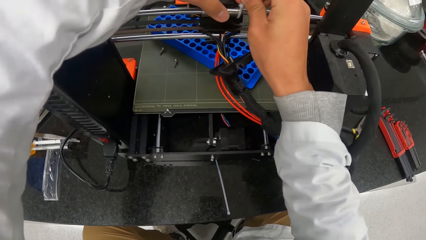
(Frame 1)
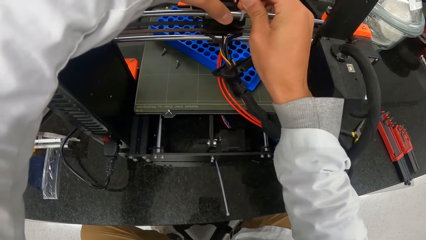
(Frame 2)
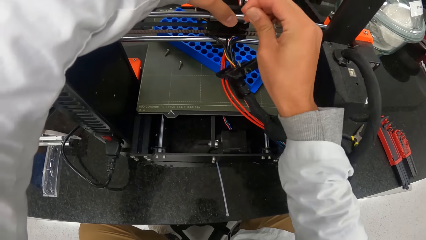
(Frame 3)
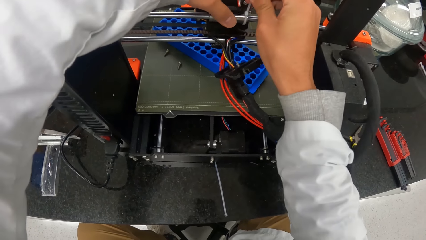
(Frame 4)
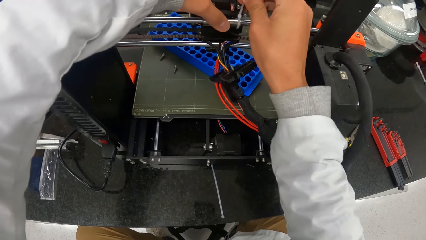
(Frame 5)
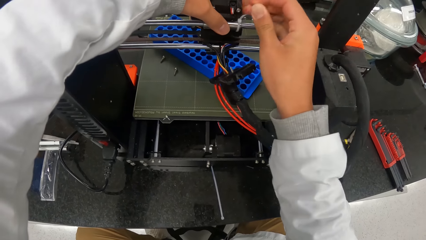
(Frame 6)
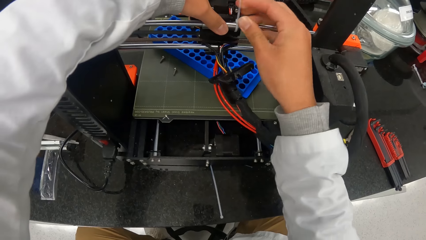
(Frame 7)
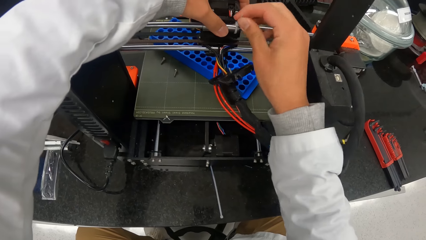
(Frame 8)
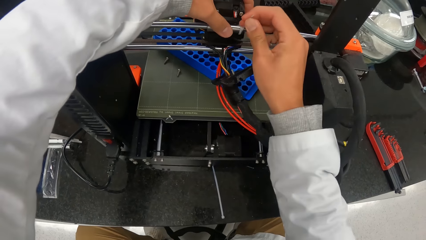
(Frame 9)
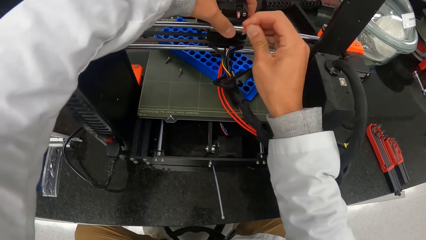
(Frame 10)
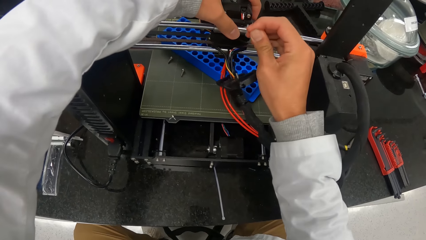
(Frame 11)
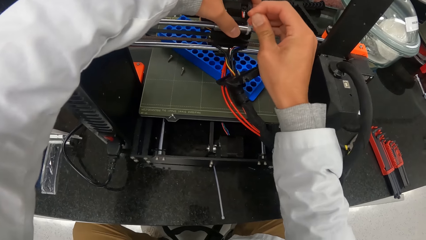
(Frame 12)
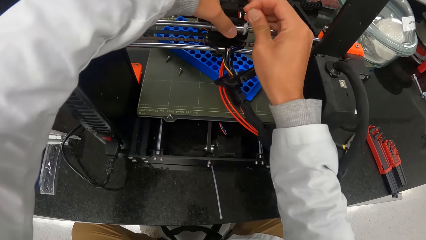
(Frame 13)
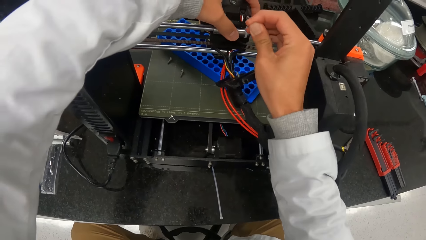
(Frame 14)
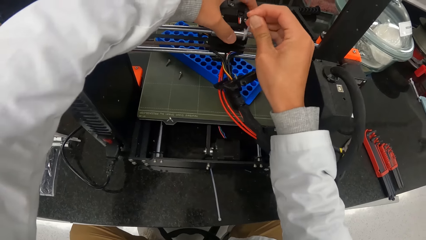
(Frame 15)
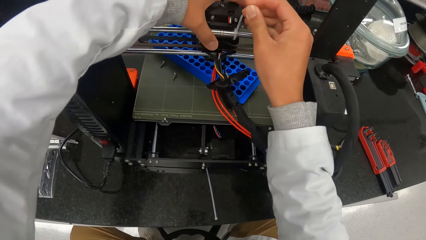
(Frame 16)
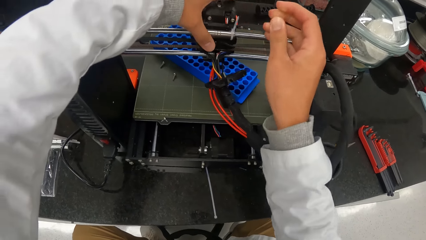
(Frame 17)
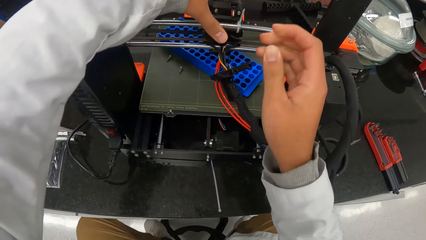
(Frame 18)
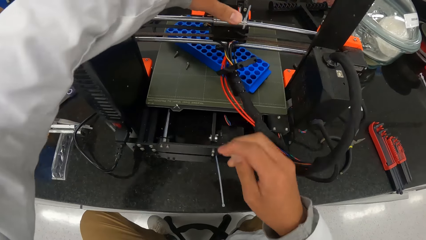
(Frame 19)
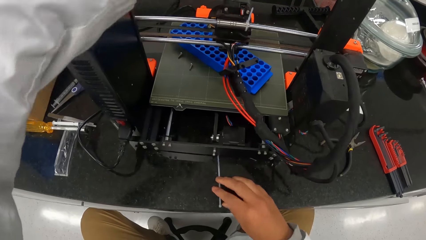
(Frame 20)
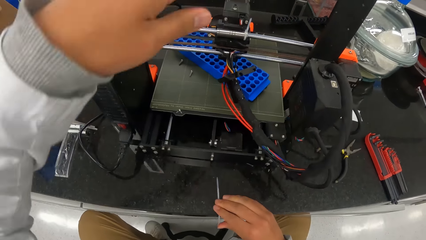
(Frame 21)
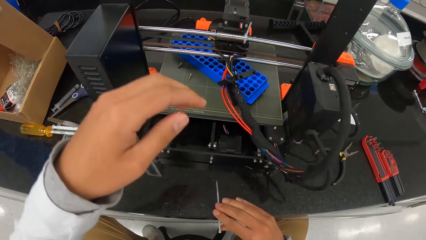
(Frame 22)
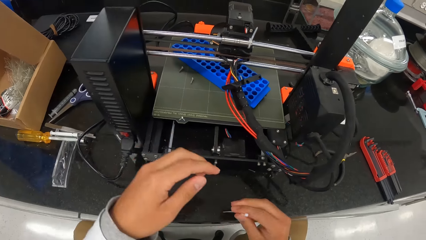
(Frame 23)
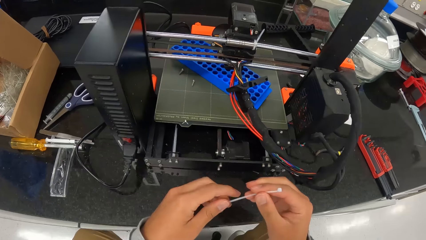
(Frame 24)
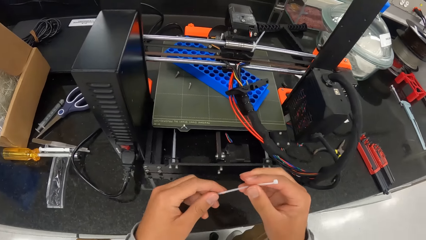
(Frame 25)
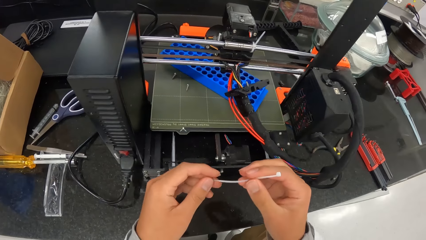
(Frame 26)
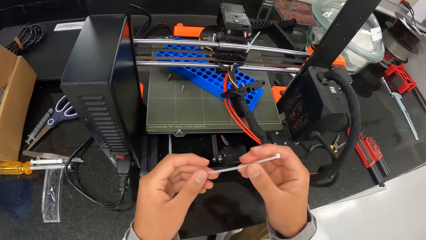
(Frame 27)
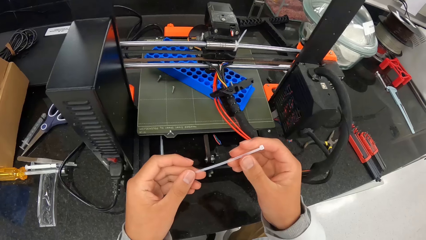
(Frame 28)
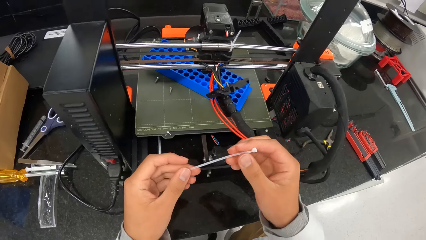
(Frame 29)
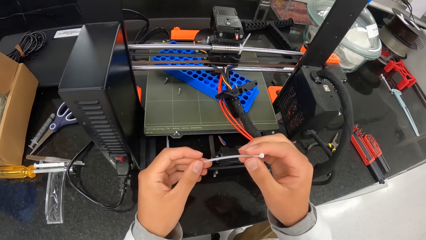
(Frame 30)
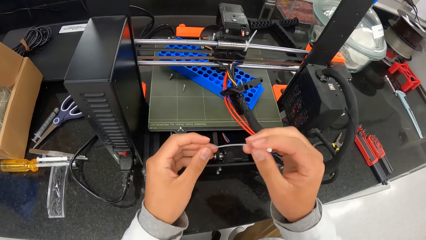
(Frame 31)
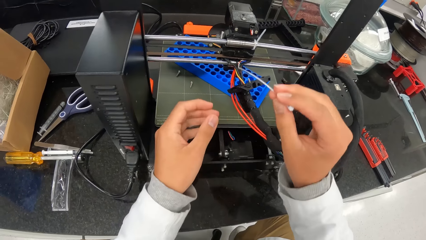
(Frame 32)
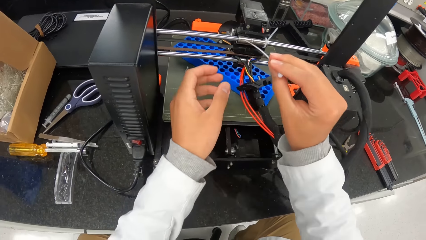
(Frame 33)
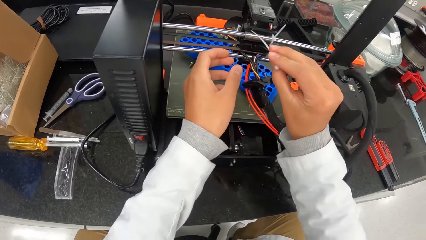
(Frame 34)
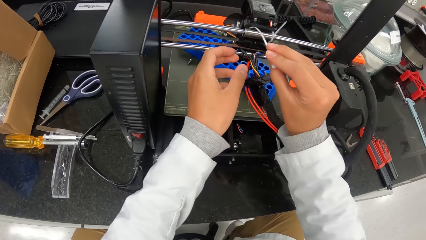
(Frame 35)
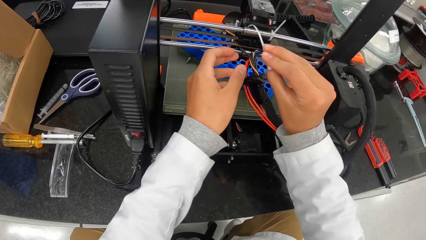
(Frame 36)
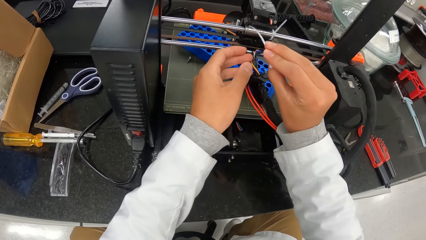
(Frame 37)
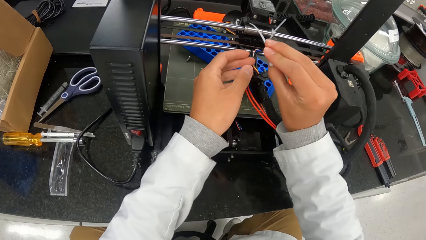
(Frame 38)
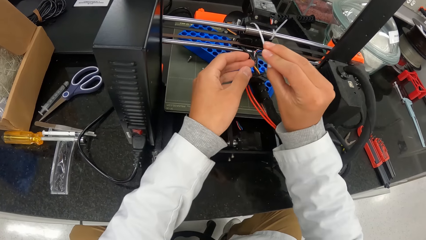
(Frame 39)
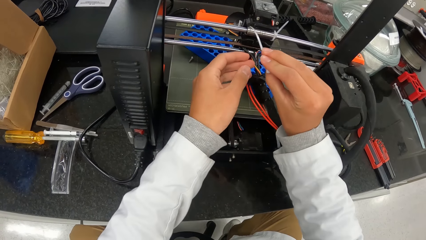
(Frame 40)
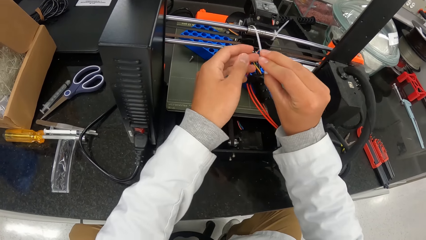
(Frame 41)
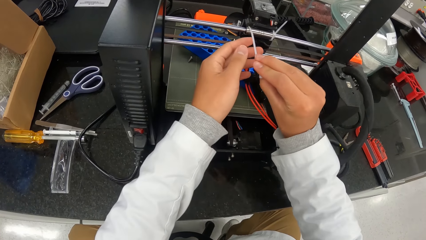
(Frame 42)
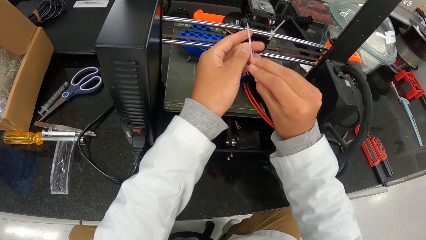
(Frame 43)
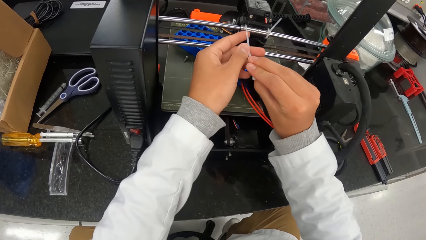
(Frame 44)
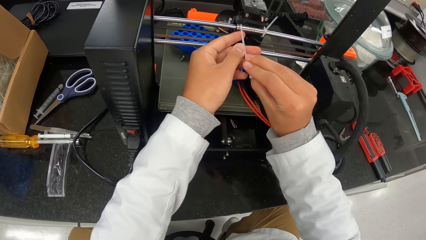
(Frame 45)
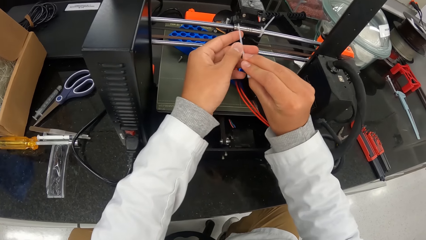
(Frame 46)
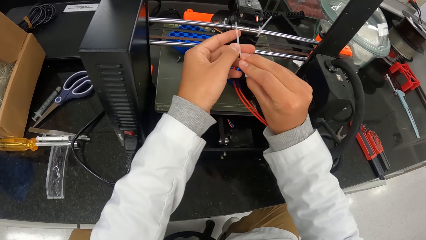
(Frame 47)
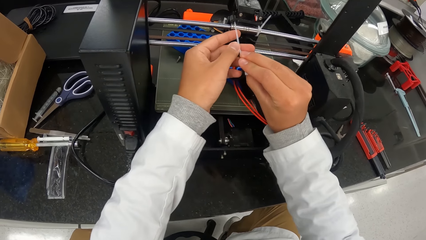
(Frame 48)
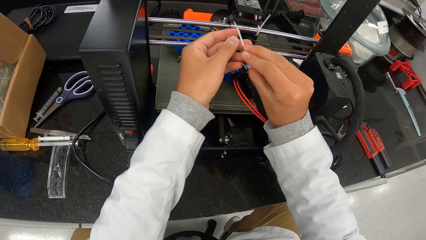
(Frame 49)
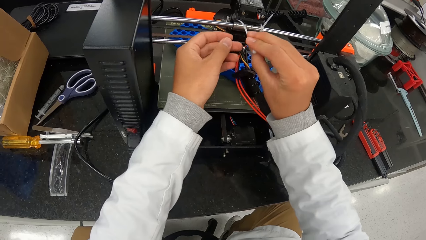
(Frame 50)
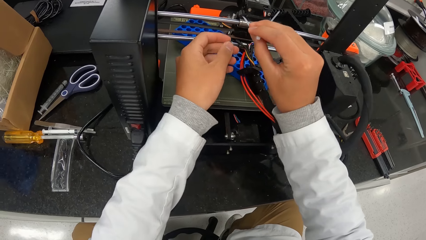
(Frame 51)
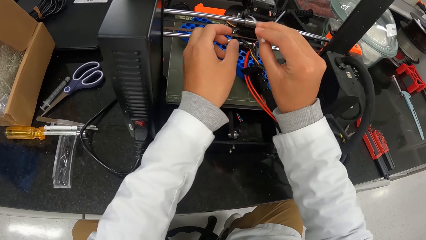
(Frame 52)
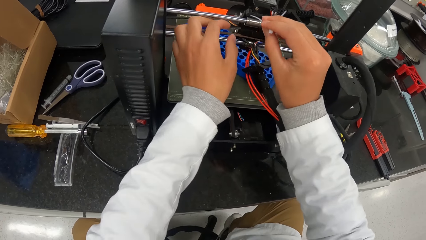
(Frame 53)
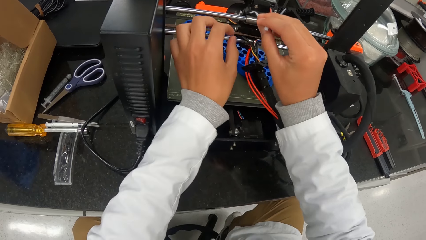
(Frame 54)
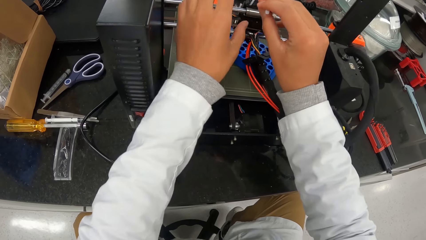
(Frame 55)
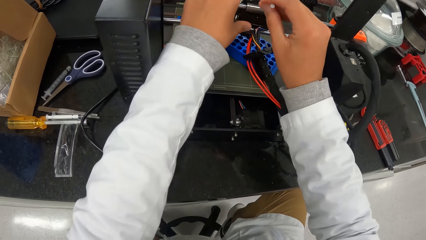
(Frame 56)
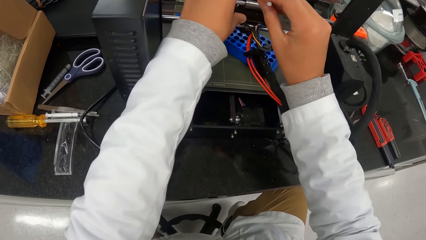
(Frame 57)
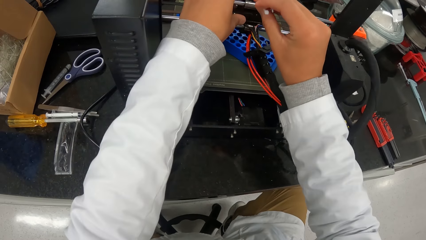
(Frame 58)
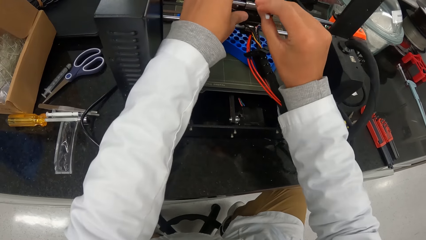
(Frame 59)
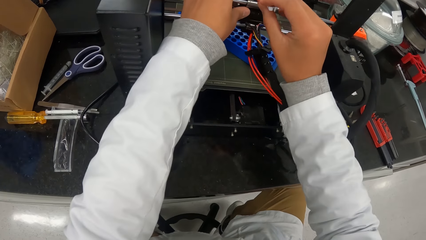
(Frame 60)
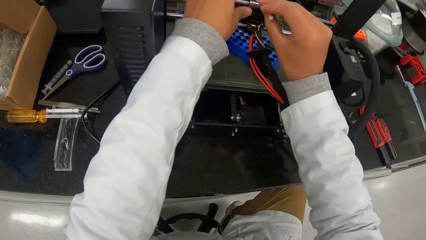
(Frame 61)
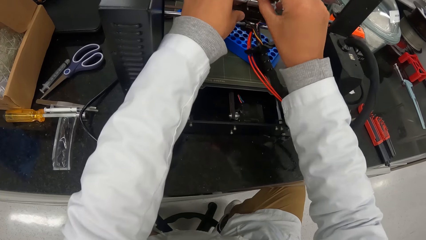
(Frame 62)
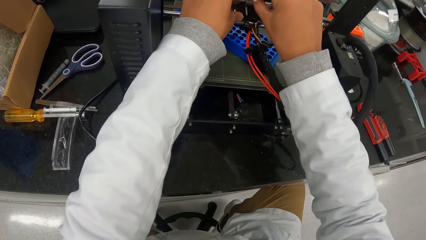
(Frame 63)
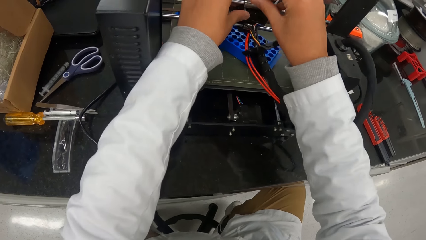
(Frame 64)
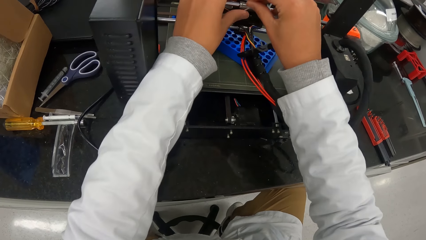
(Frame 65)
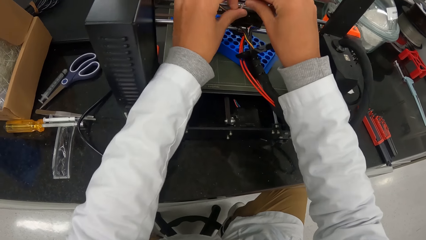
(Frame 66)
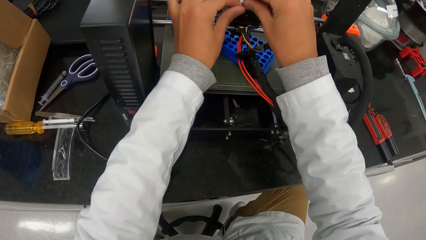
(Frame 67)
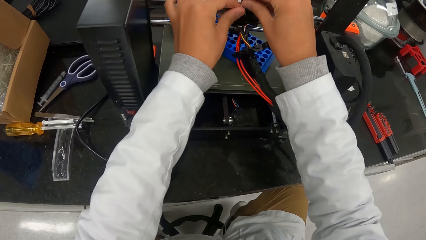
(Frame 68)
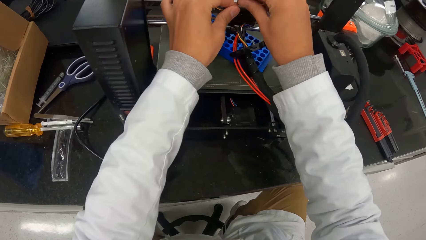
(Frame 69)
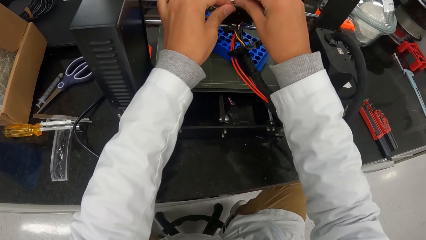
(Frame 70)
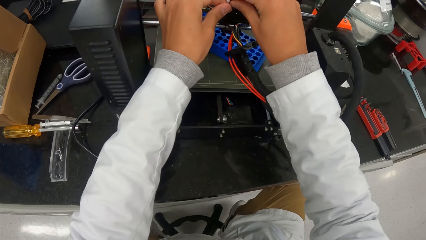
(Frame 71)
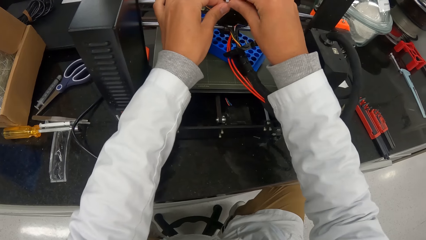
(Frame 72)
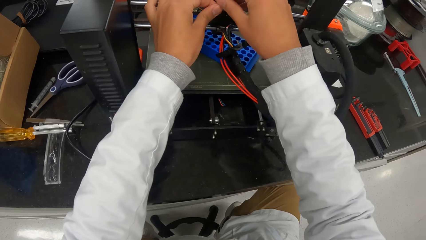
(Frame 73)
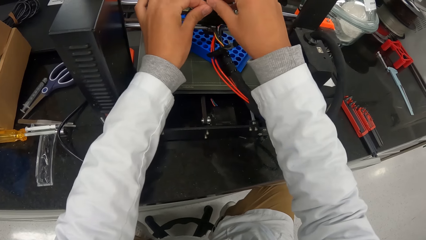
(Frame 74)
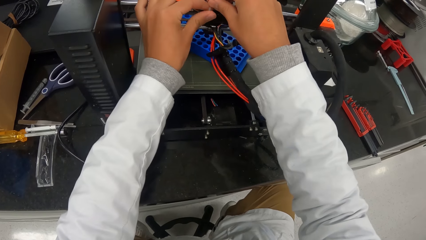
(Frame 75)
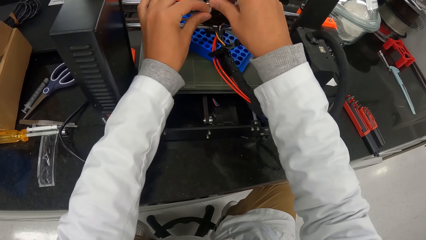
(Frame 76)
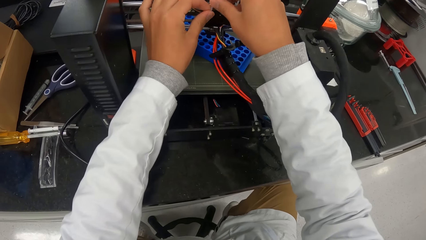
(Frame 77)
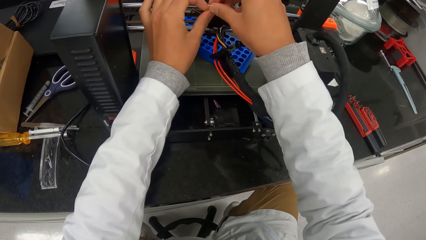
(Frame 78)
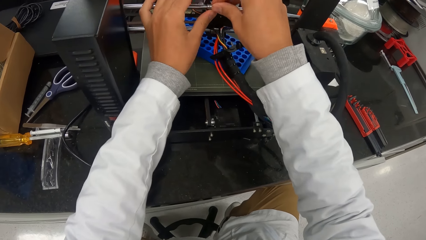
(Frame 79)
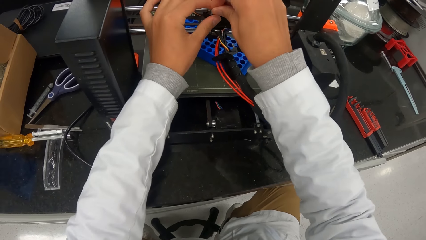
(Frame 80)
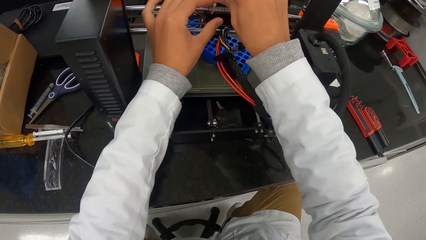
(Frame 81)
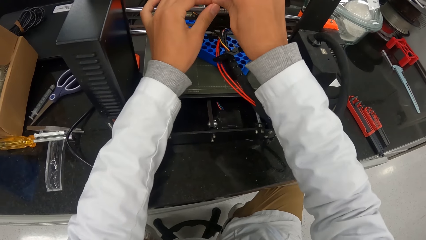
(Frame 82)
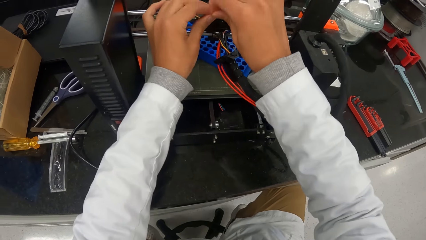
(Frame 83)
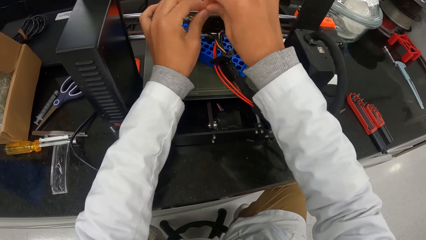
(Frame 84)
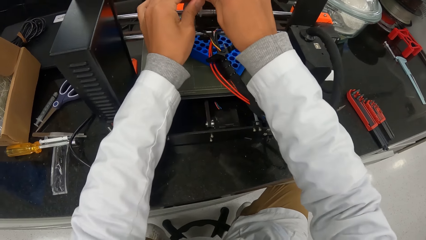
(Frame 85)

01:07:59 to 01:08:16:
The camera wearer tightens the snap lock on the lead rod of the 3D printer with his right hand. He holds a plastic strap. He unhands the plastic strap. He picks a snap lock from a countertop with his right hand. He holds the plastic strap. He attaches the snap lock to the lead rod of the 3D printer with his right hand. He ties the holders of the microtome.
